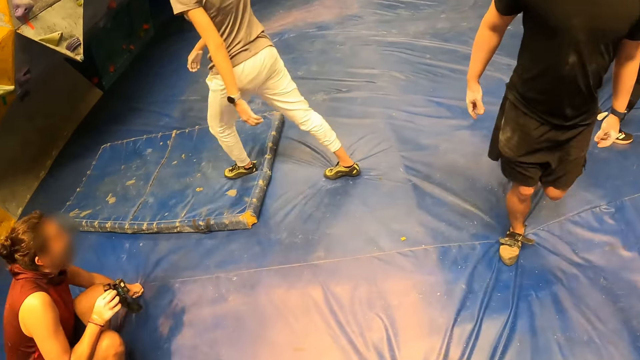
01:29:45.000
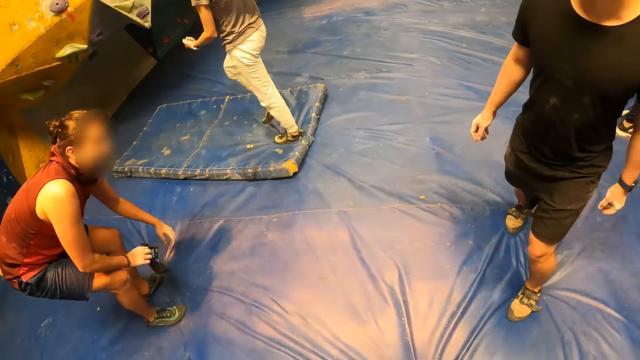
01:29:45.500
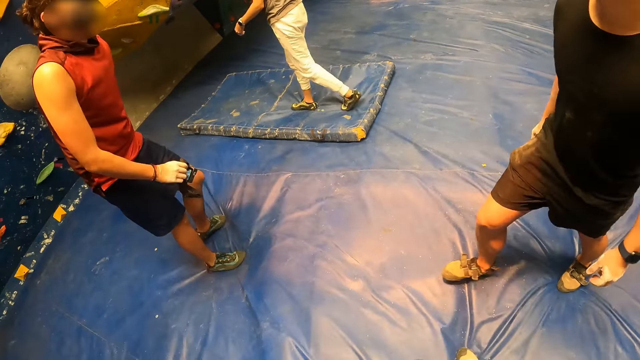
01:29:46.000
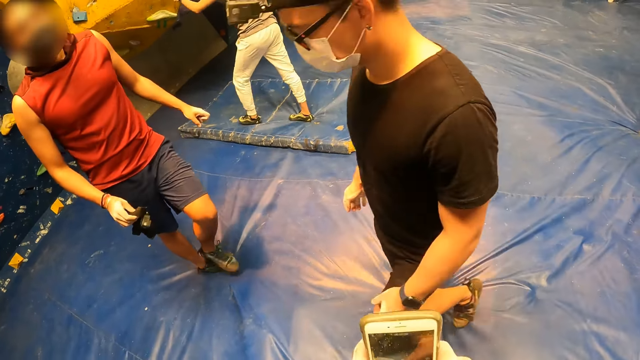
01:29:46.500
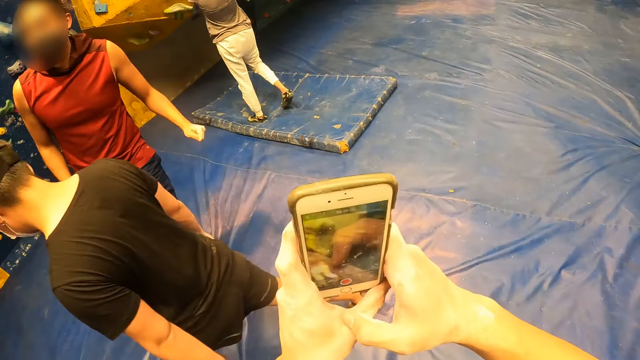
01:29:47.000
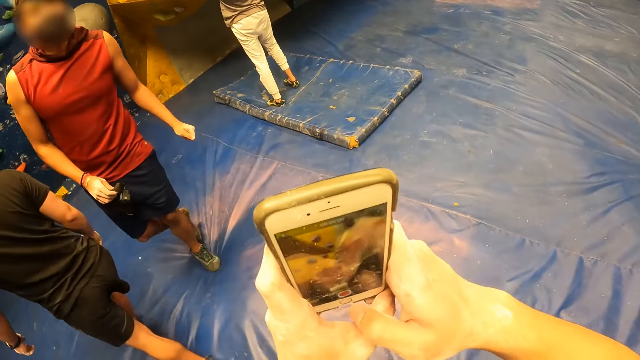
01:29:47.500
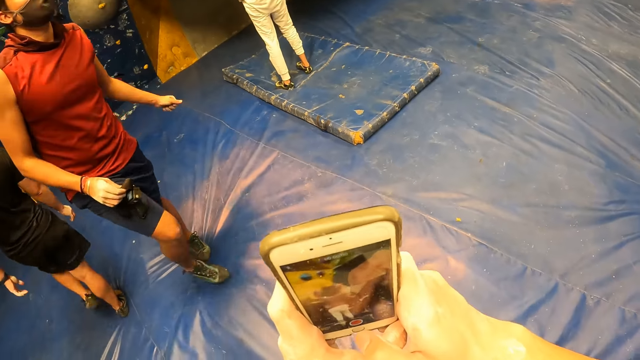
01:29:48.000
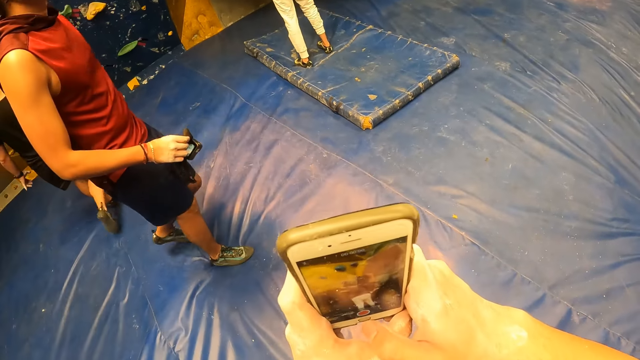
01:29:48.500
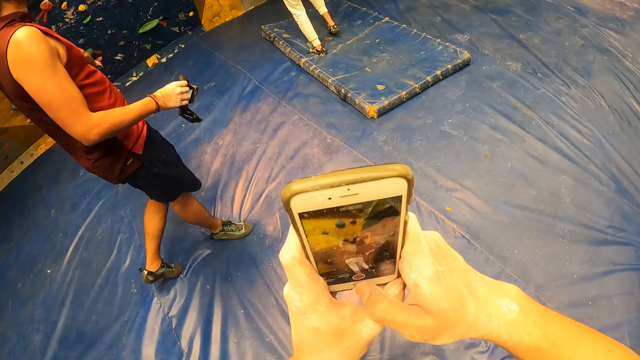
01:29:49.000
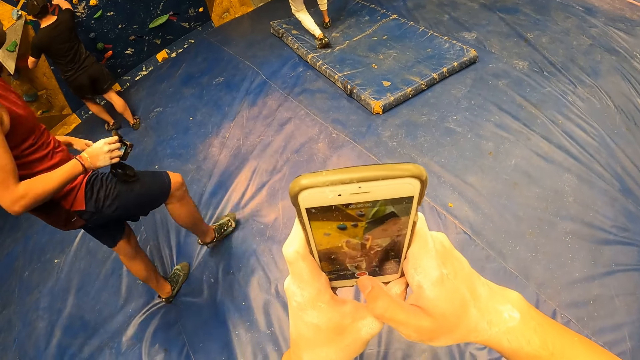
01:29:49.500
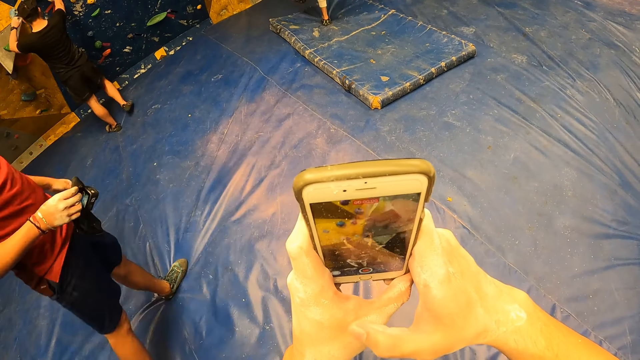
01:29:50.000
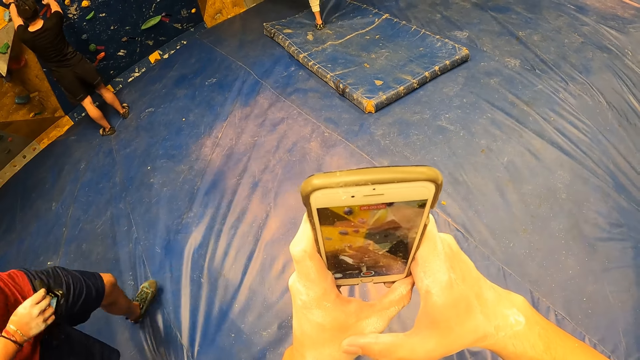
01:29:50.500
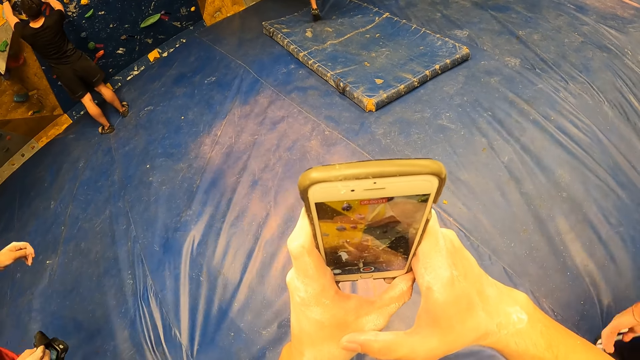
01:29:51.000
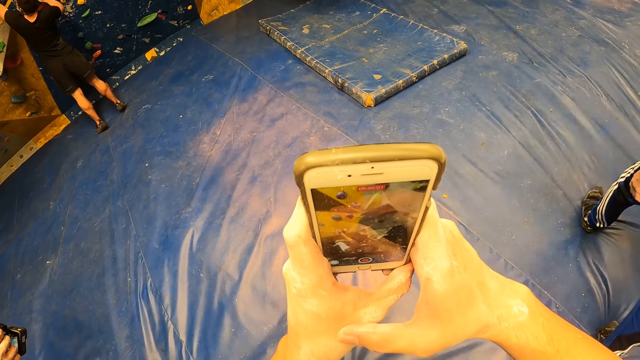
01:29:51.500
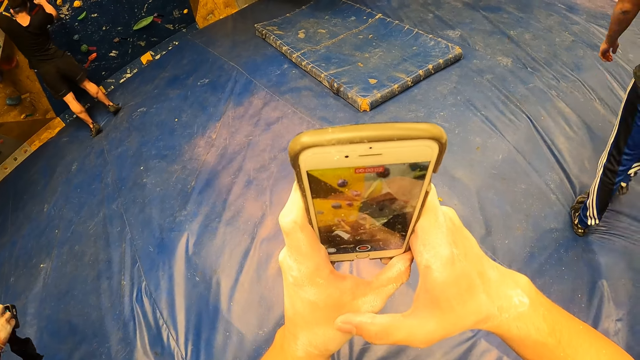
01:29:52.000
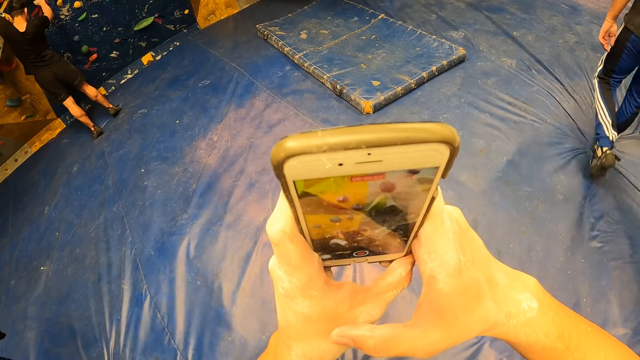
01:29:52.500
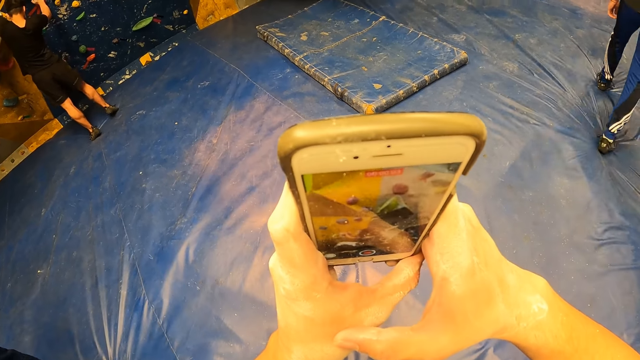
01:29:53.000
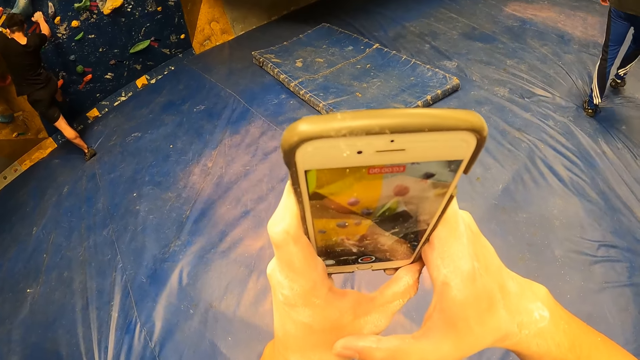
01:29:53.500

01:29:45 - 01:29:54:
The man stands up from the mat foam. The camera wearer operates the phone. A woman climbs the bouldering wall with her hands.

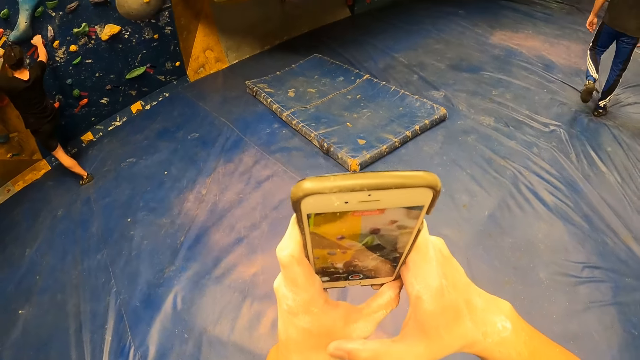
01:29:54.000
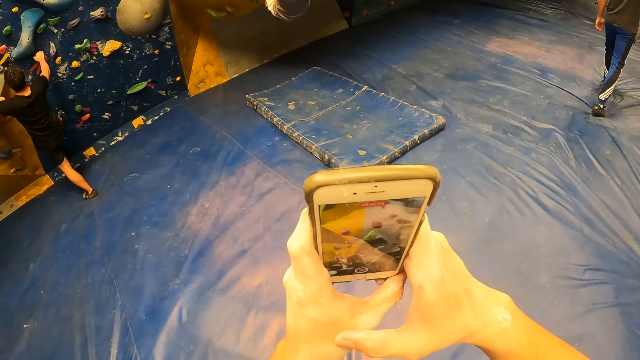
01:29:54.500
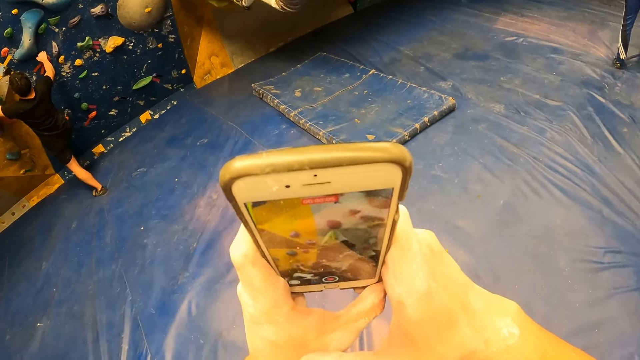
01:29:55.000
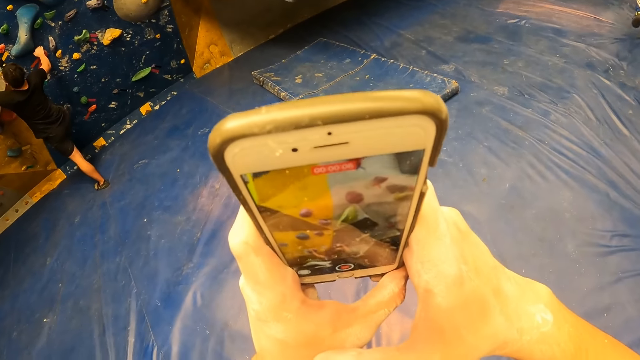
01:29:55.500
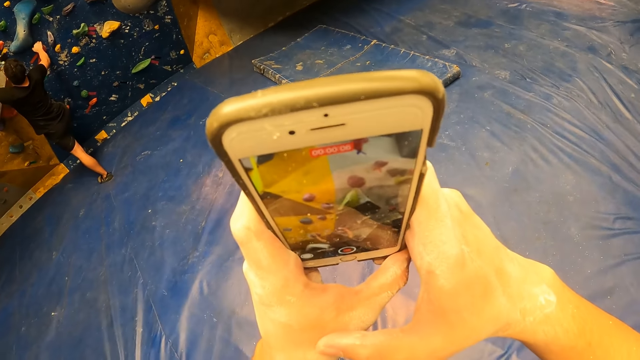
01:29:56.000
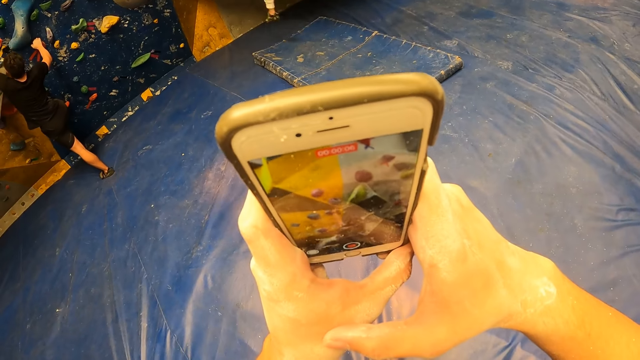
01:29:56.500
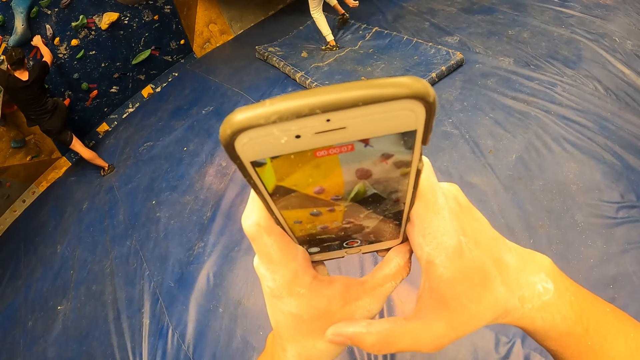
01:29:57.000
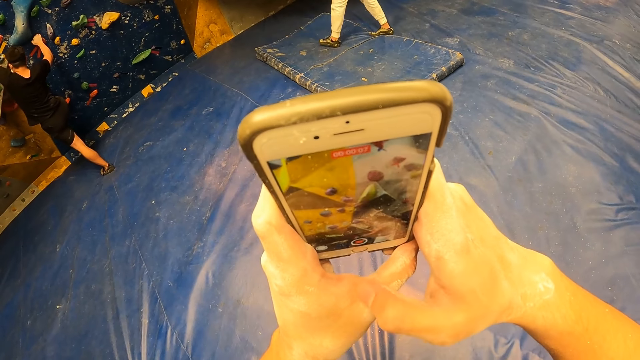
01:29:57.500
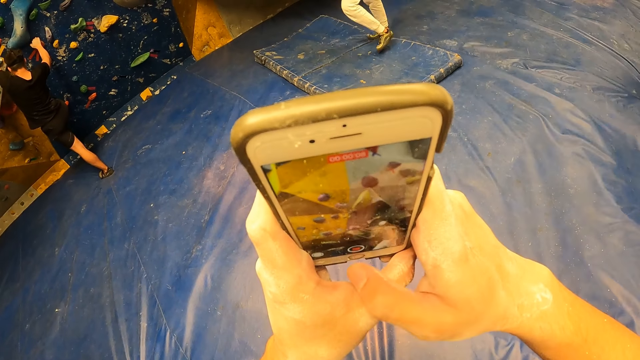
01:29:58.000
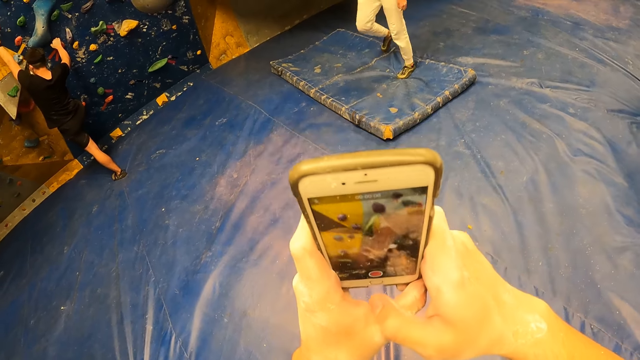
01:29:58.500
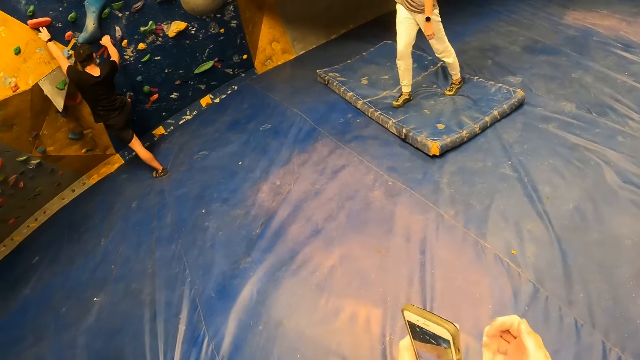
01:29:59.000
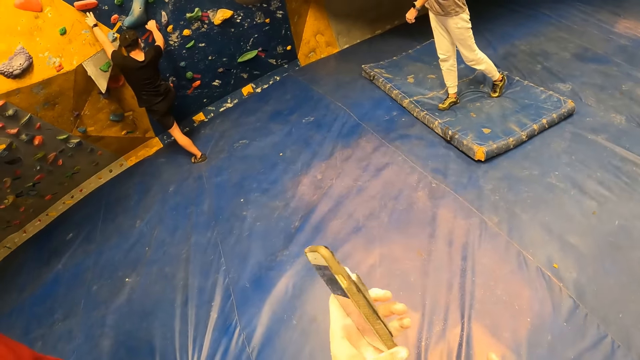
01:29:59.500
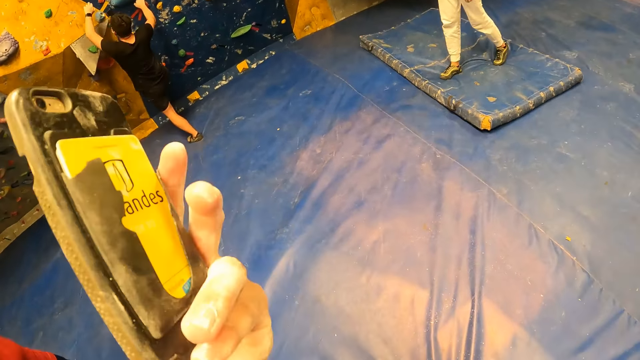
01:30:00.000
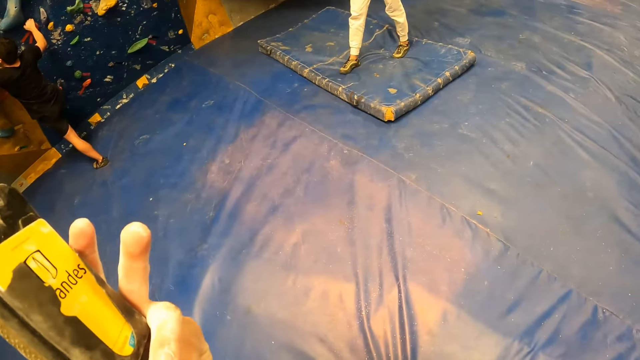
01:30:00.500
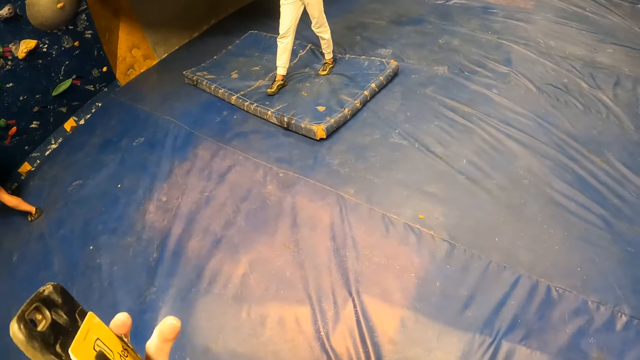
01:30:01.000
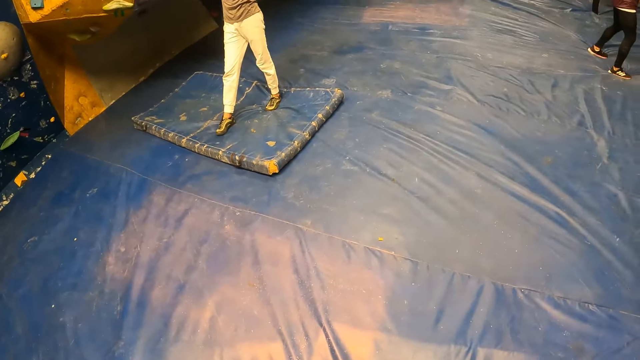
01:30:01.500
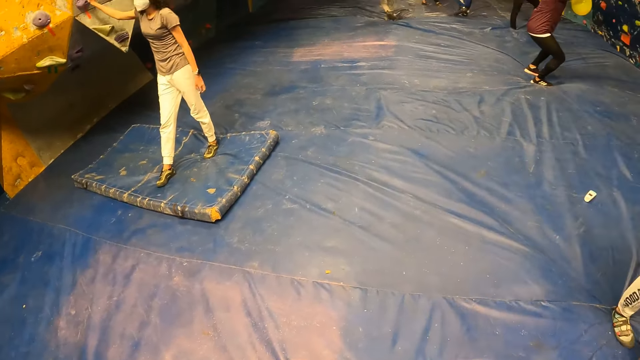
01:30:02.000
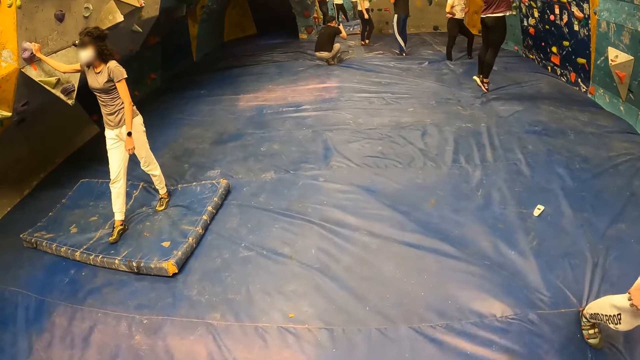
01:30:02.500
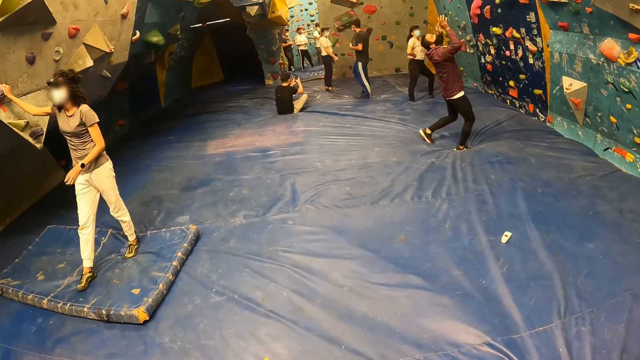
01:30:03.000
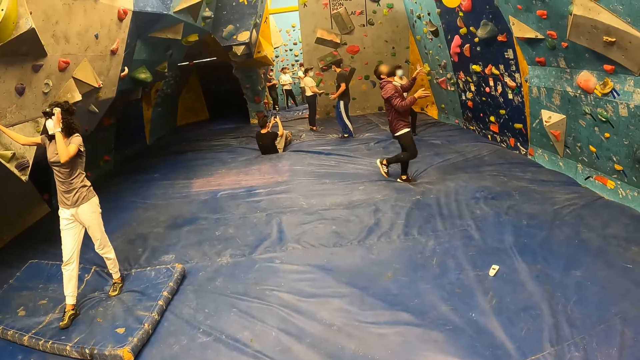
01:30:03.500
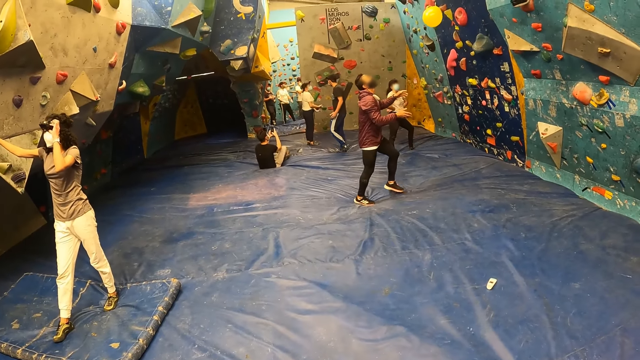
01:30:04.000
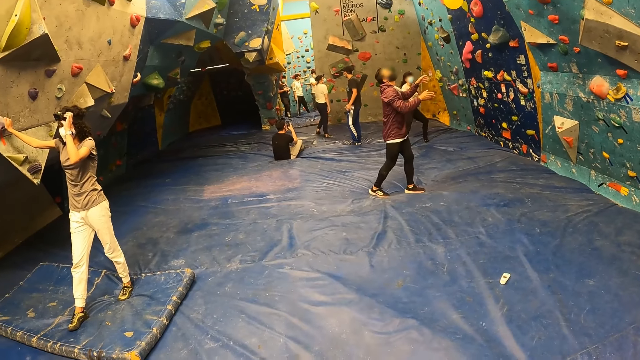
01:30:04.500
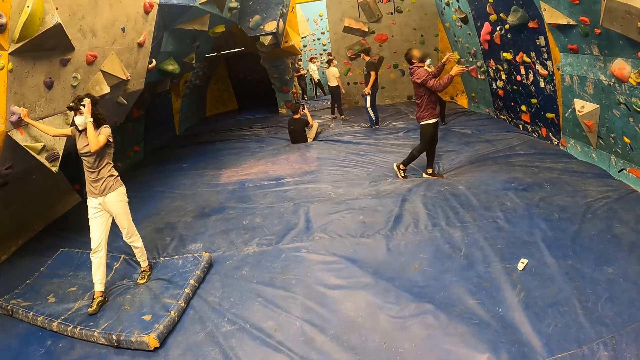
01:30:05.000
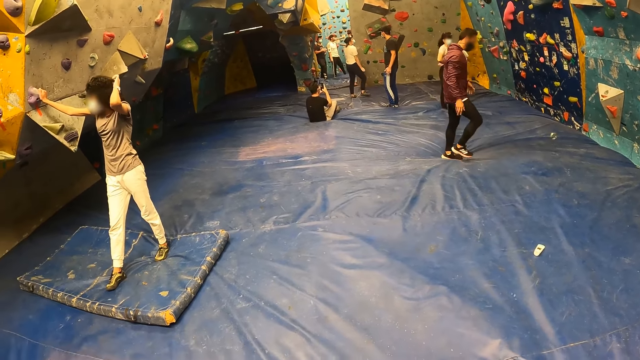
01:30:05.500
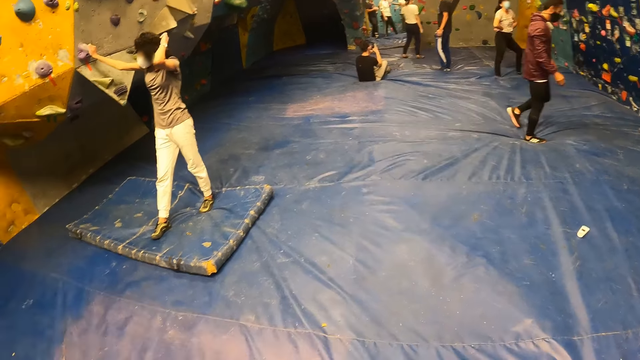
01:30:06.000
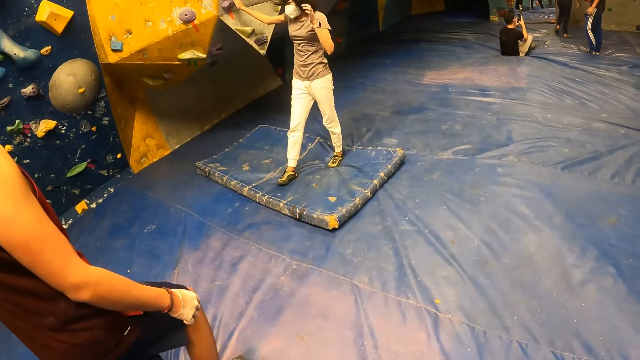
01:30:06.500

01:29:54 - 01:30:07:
The woman gets down from the bouldering wall to the mattress on the mat foam. The camera wearer turns right. They look forward.
